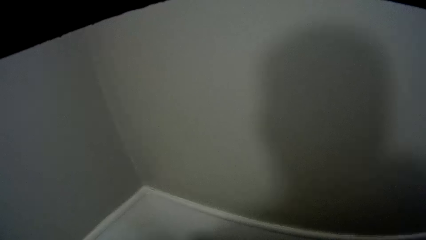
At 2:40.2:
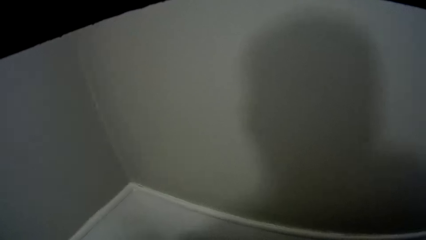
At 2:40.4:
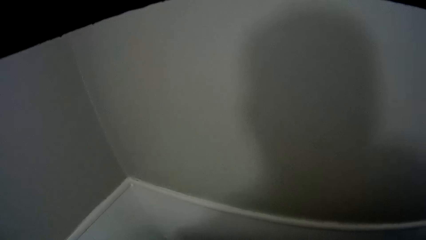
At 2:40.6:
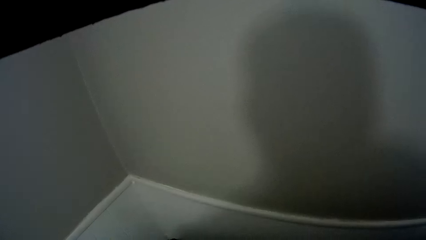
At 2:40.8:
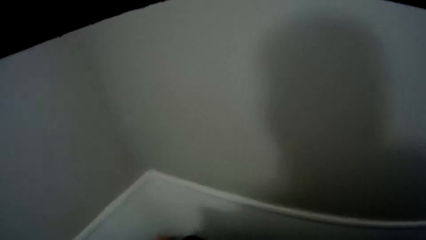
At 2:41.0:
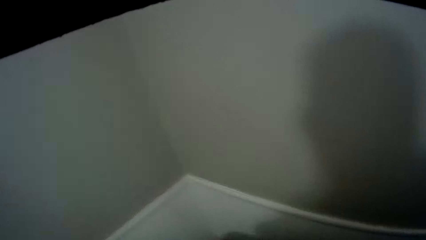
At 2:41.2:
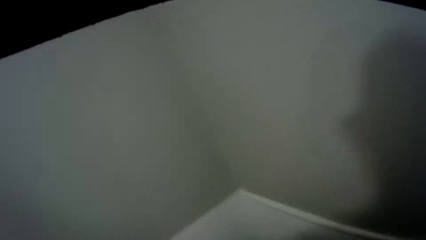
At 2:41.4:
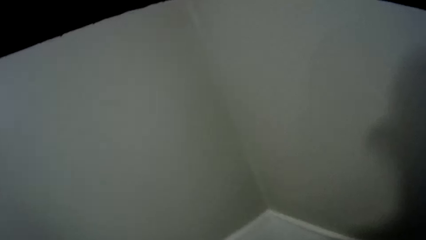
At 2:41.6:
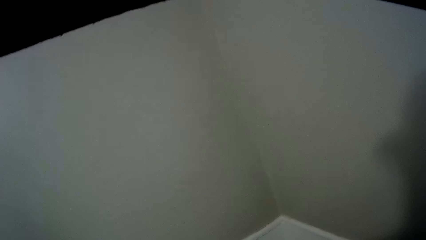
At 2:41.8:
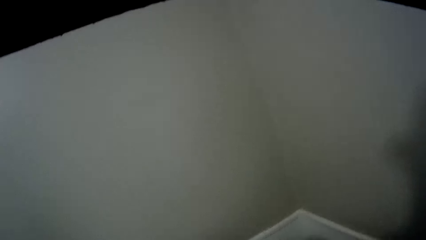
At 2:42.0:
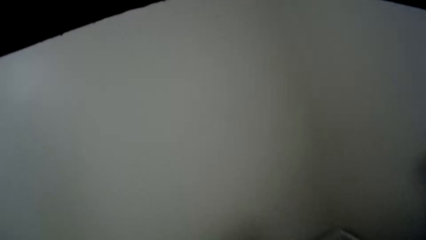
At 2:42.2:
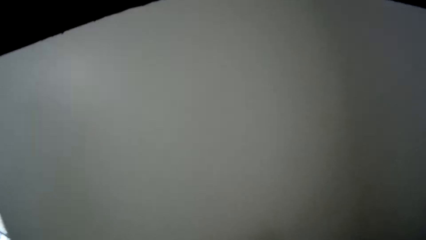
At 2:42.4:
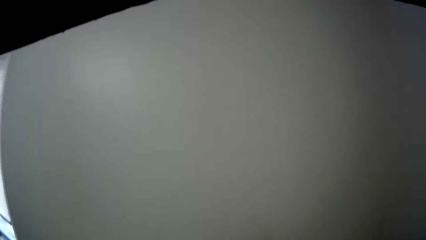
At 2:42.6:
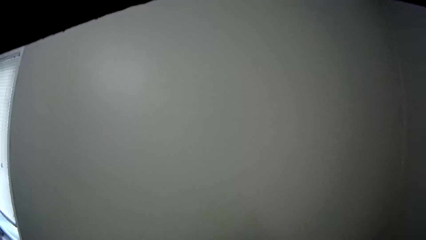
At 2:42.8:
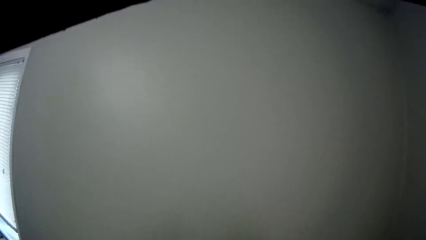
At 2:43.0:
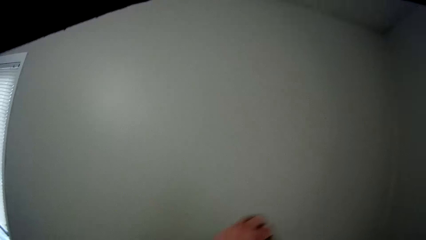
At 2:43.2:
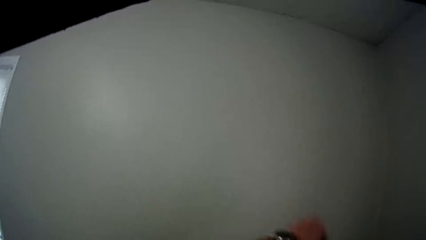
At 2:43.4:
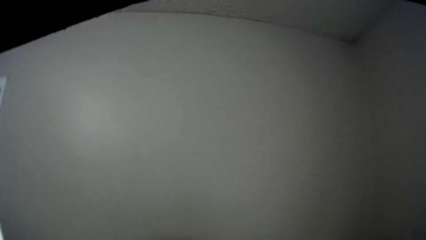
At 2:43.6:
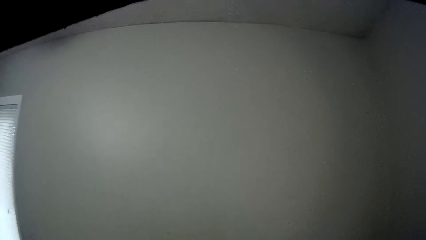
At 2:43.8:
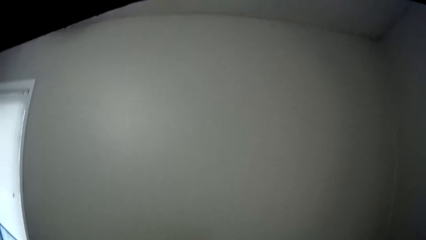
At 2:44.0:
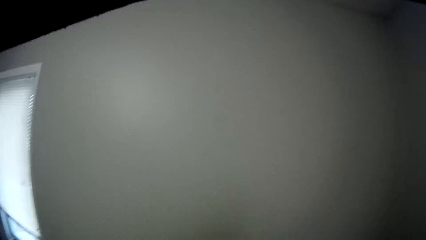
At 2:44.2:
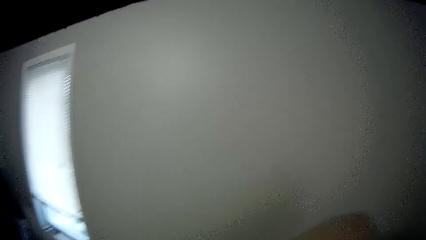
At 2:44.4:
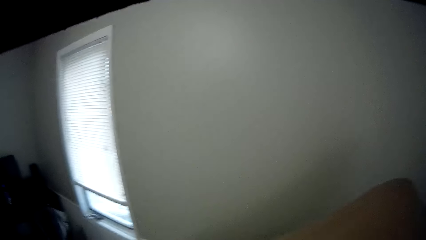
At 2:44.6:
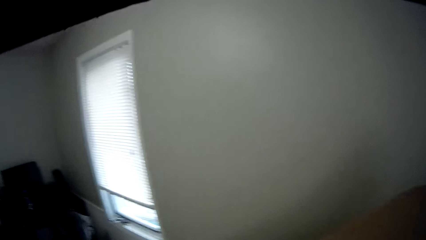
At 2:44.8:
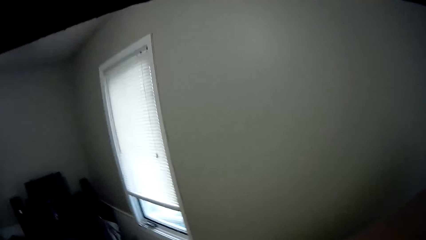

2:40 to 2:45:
The camera wearer turns in the head.

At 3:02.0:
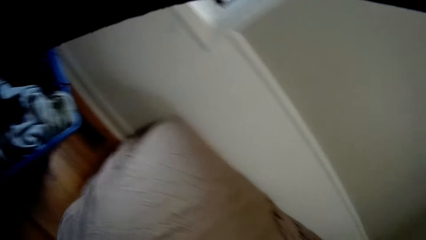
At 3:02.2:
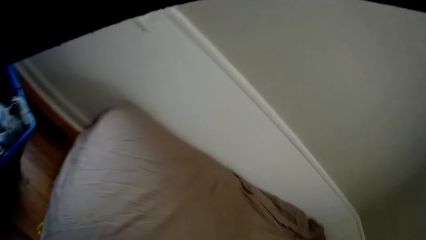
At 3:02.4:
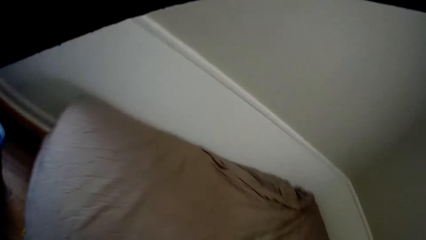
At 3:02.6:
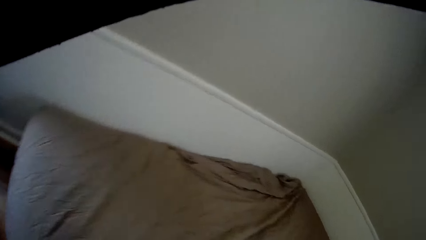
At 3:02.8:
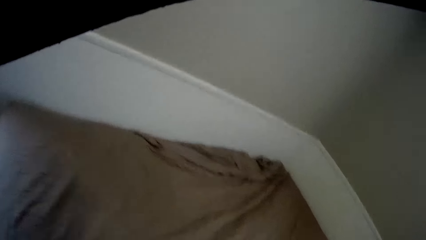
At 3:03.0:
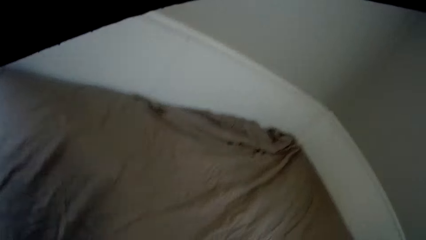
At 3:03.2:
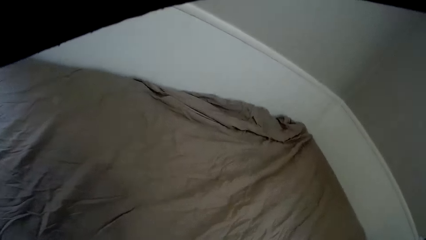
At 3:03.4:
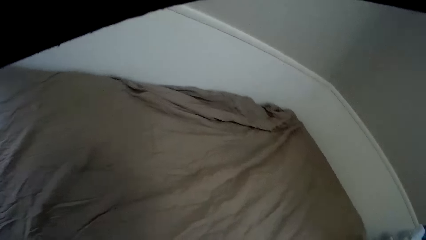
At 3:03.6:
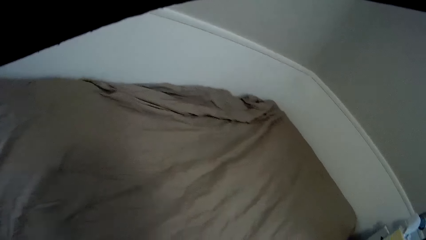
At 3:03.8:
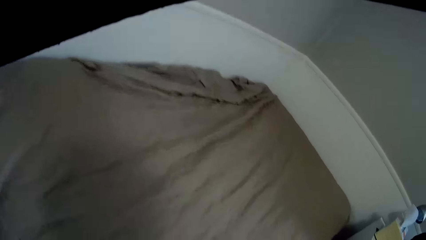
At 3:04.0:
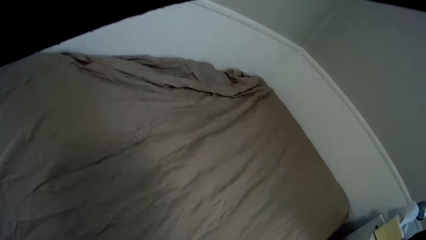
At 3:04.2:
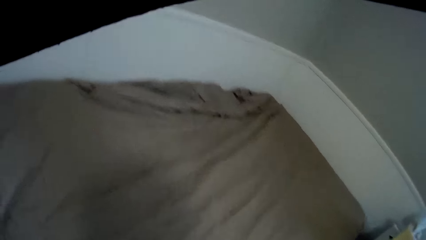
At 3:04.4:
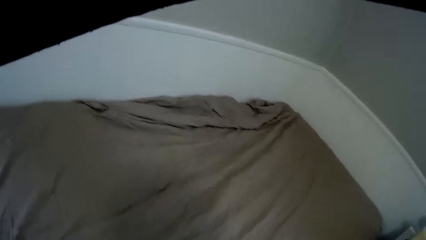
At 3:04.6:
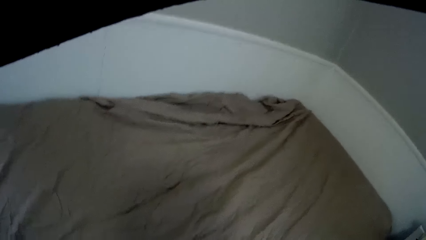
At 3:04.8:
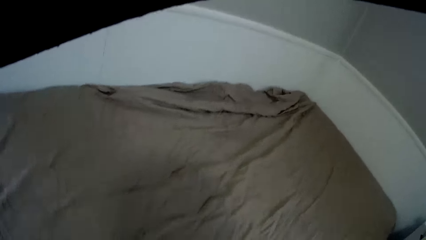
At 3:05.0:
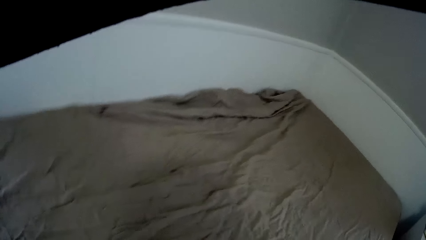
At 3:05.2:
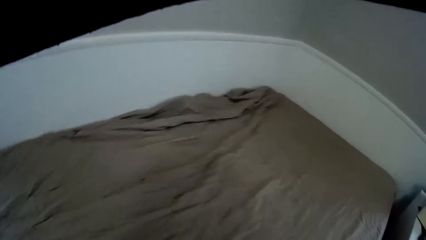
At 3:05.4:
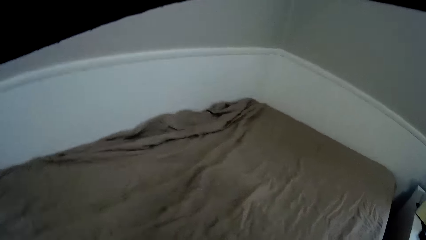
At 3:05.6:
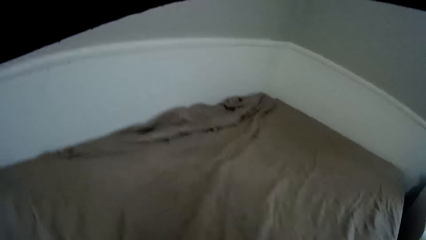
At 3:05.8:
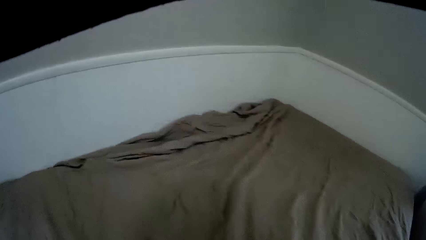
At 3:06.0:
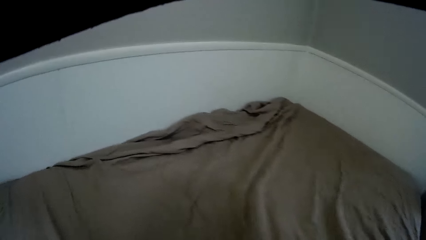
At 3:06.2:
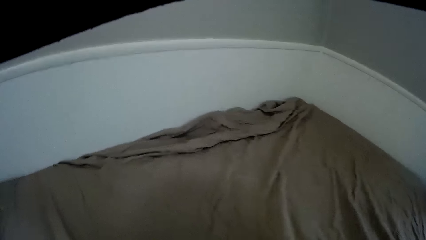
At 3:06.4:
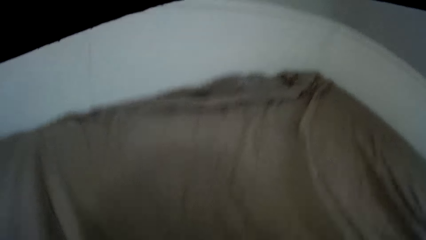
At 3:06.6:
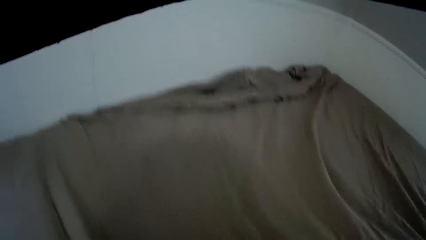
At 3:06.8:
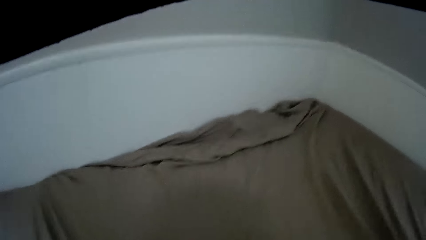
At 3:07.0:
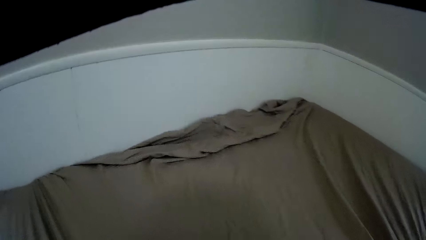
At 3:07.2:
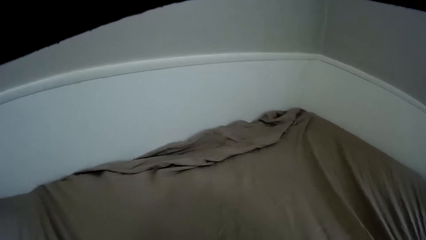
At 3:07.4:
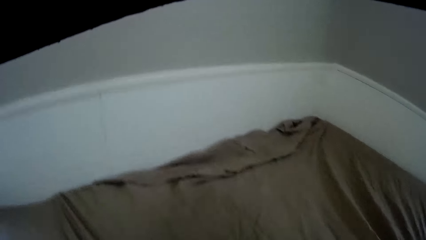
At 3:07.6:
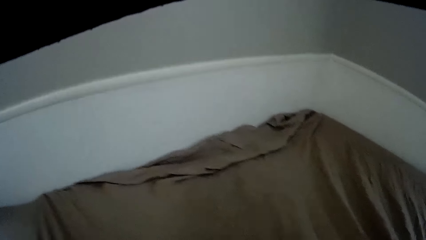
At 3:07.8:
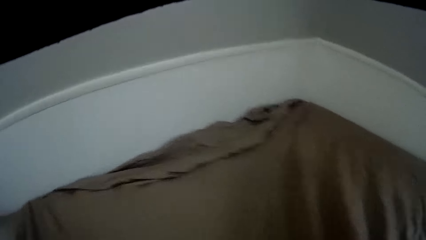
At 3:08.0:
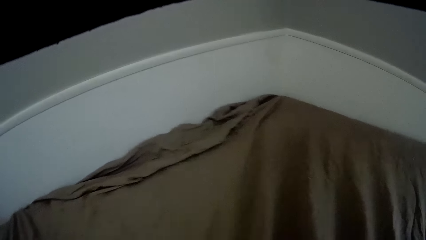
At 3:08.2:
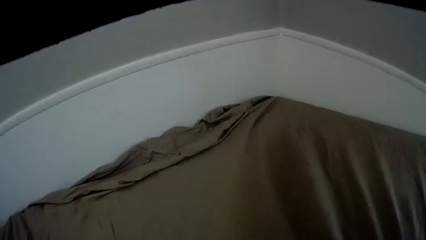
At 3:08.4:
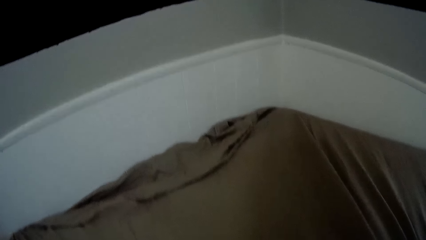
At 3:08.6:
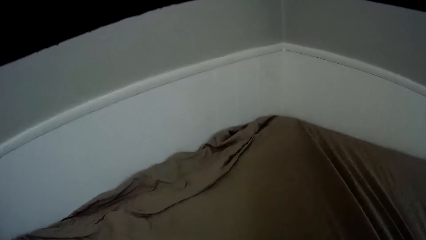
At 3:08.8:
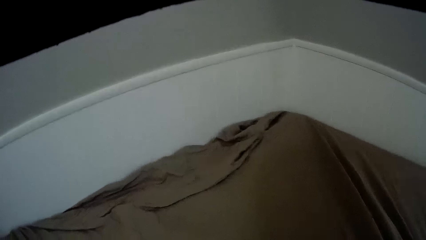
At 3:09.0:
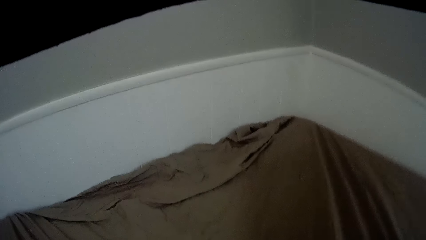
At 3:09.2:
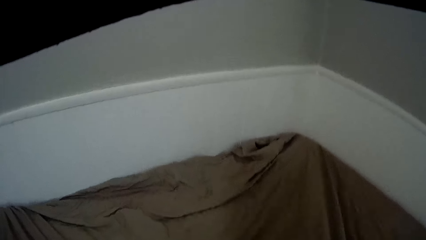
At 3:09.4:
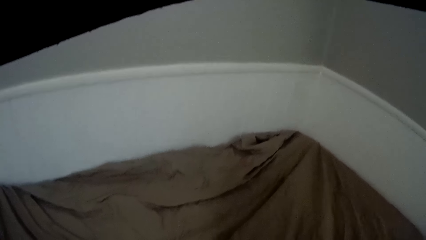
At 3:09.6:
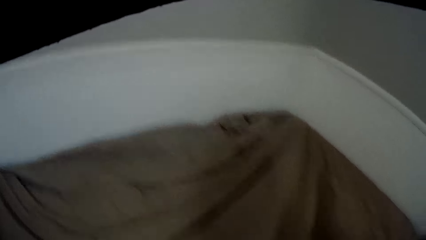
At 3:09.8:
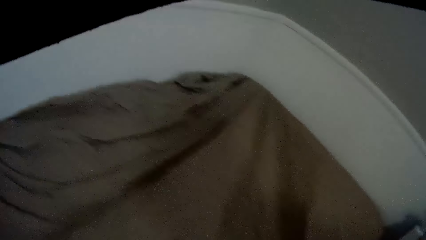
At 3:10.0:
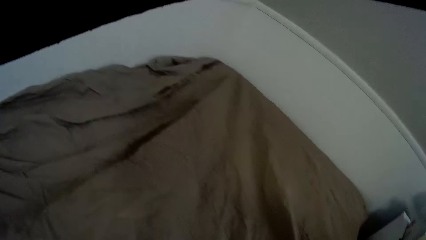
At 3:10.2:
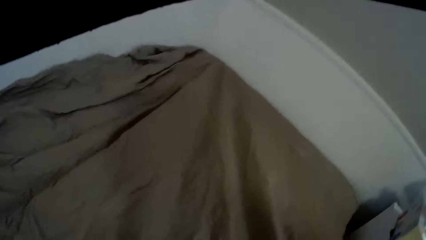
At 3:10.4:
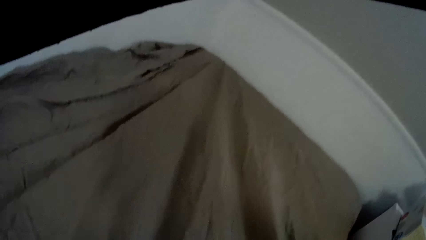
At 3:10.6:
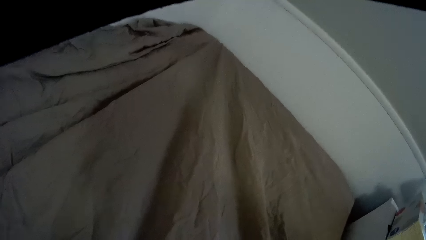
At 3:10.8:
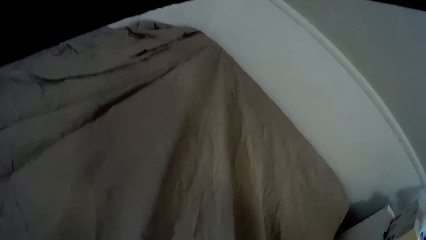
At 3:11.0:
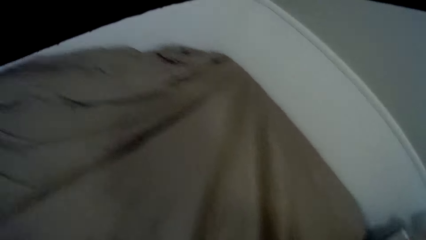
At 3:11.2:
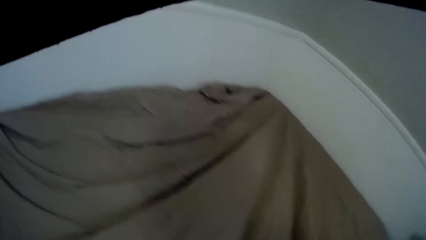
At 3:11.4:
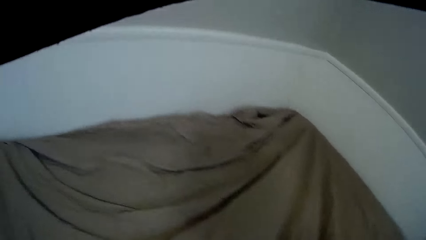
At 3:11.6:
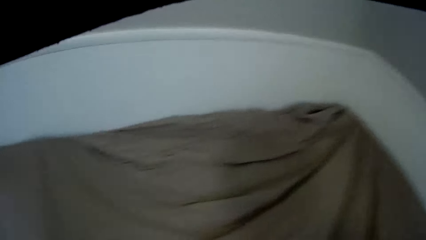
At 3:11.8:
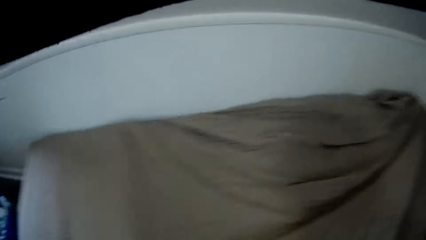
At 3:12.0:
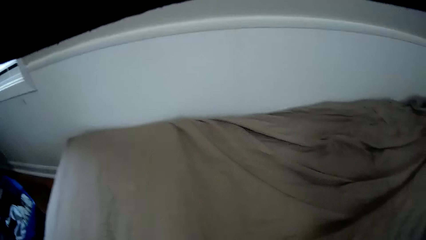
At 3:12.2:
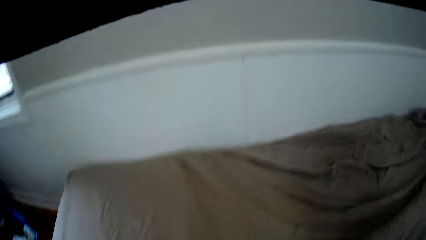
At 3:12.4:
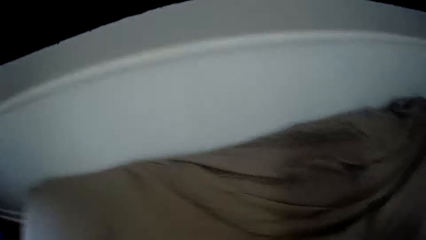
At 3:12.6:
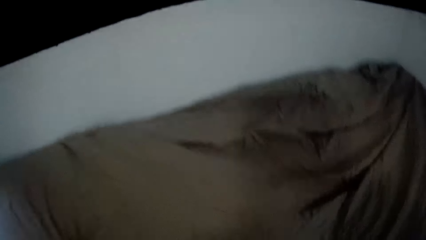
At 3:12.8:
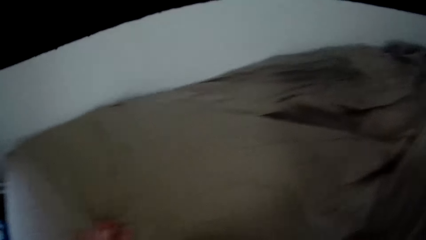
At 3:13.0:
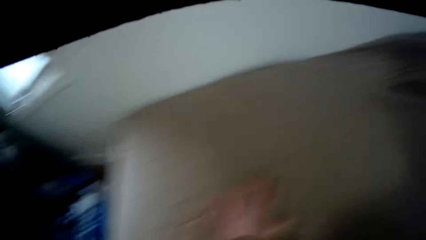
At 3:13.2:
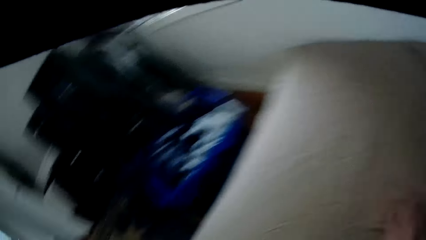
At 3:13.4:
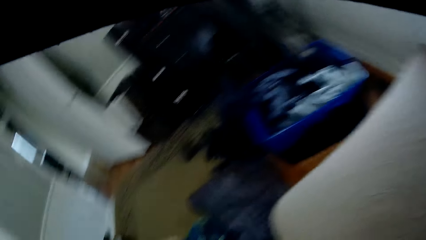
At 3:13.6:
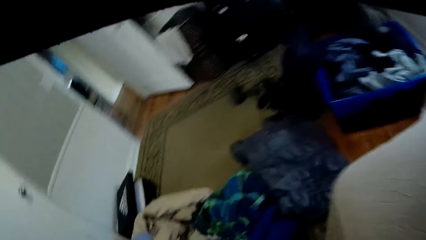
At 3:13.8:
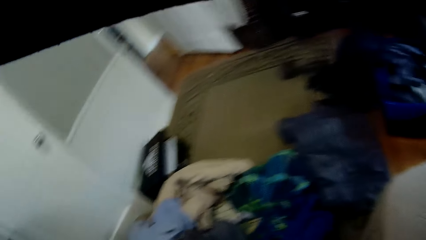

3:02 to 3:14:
The camera wearer spreads the bedsheet.
